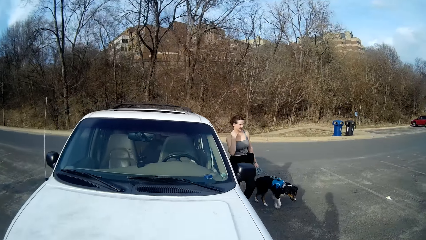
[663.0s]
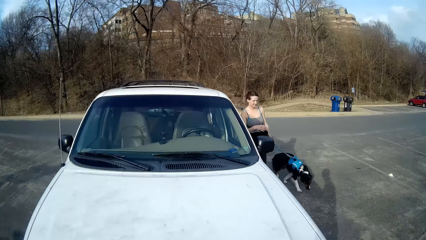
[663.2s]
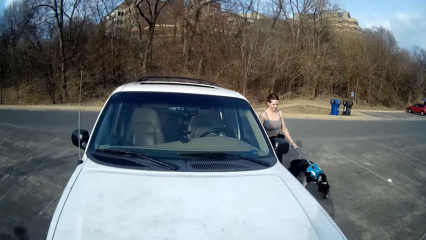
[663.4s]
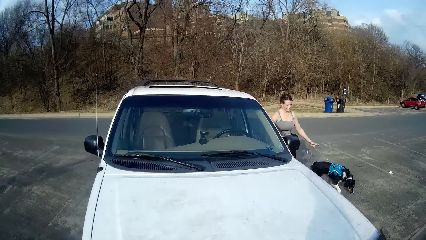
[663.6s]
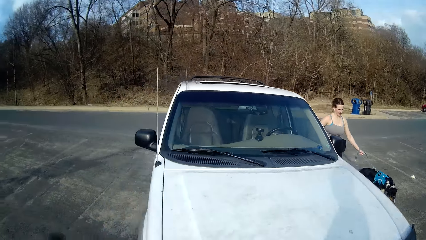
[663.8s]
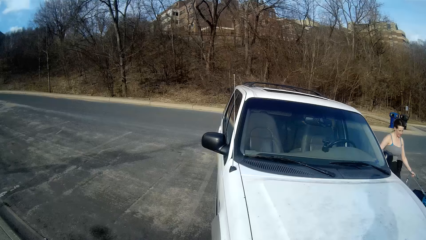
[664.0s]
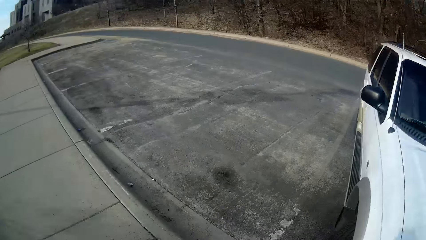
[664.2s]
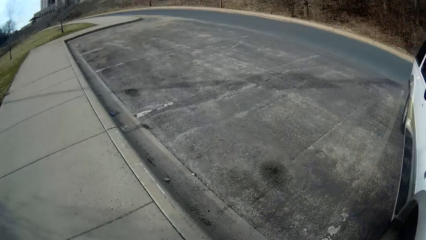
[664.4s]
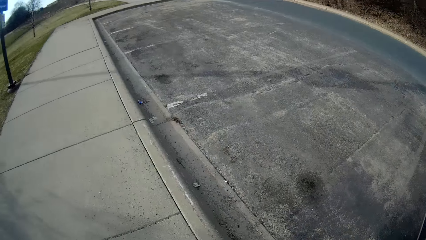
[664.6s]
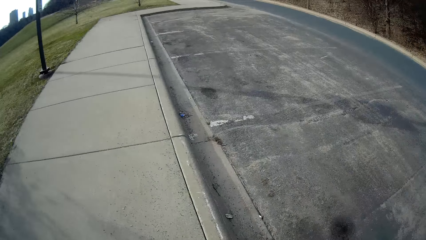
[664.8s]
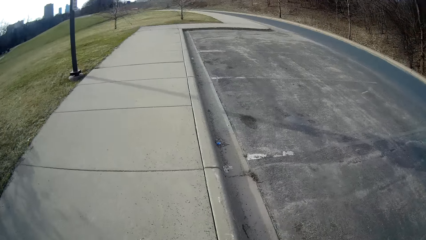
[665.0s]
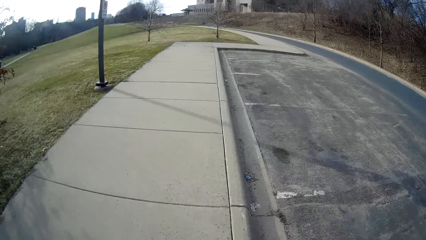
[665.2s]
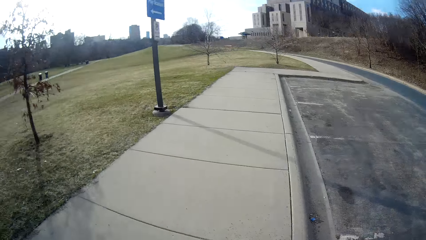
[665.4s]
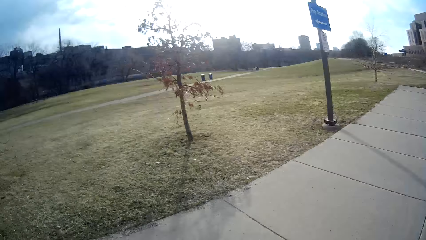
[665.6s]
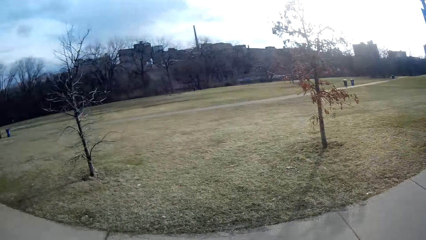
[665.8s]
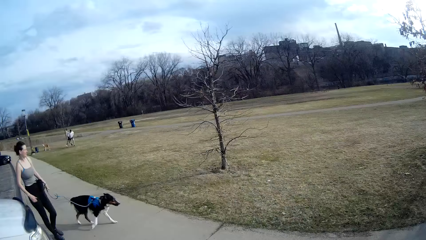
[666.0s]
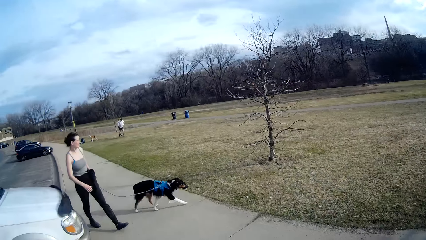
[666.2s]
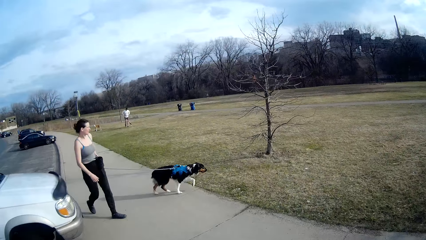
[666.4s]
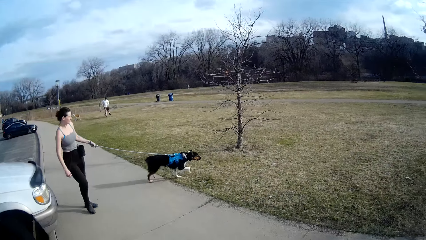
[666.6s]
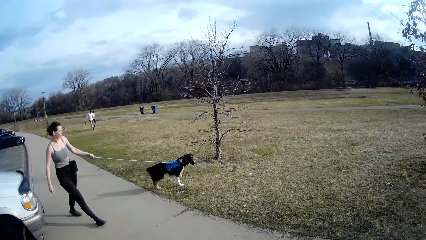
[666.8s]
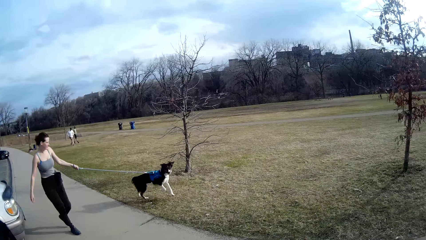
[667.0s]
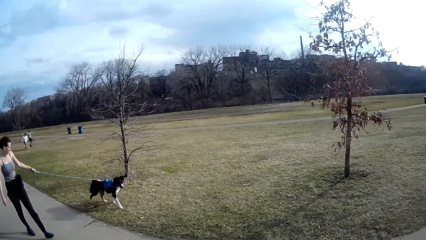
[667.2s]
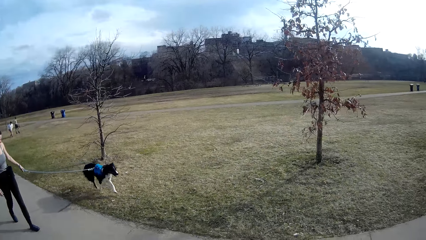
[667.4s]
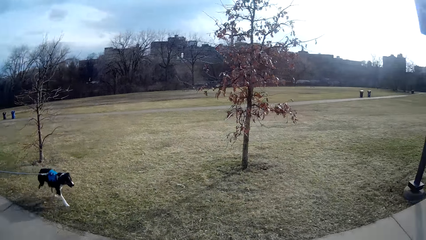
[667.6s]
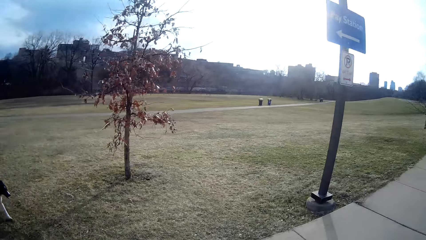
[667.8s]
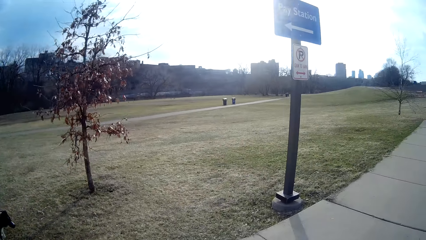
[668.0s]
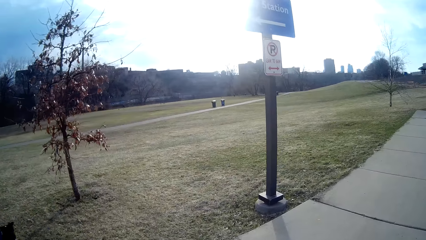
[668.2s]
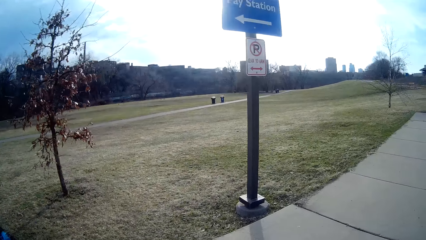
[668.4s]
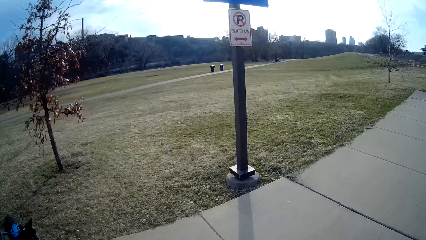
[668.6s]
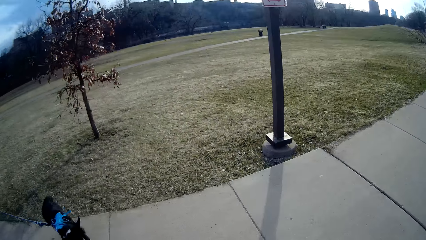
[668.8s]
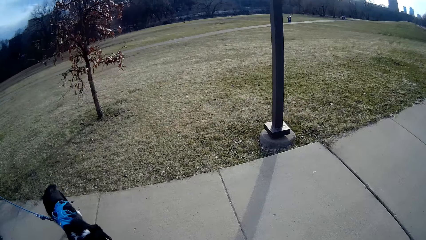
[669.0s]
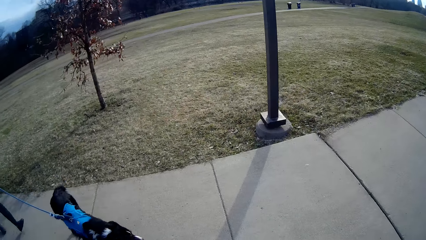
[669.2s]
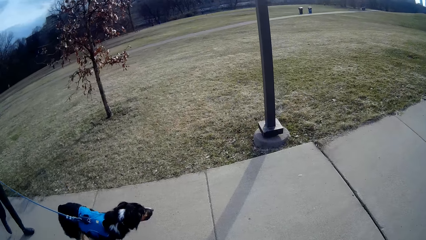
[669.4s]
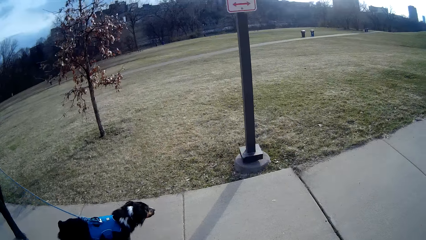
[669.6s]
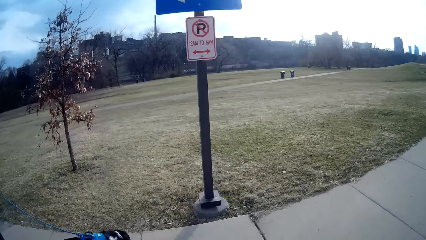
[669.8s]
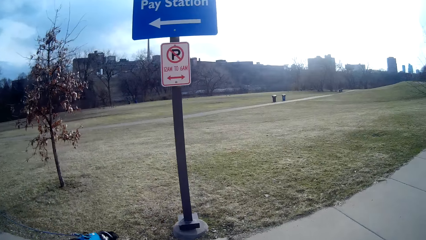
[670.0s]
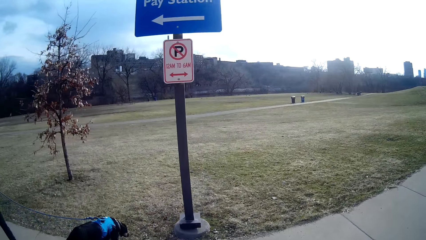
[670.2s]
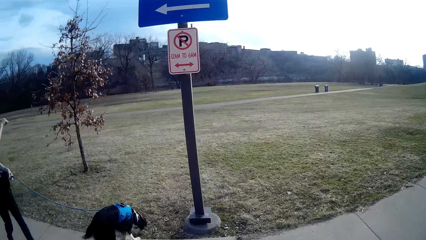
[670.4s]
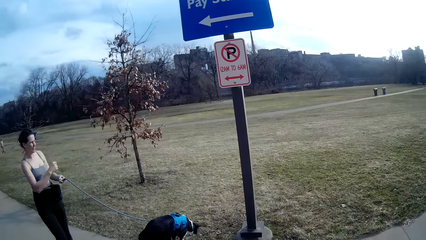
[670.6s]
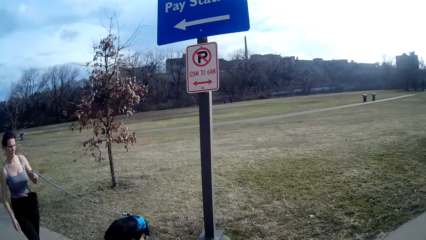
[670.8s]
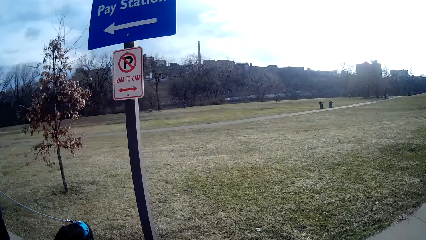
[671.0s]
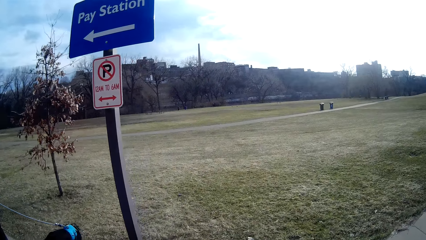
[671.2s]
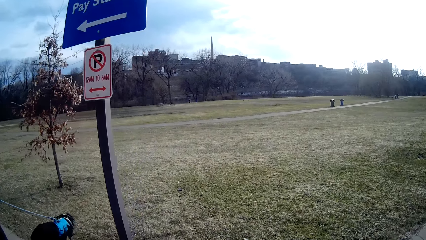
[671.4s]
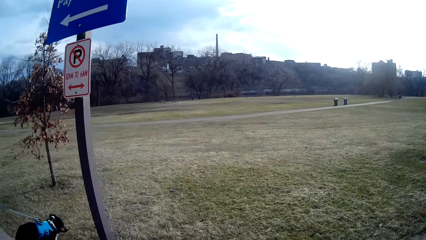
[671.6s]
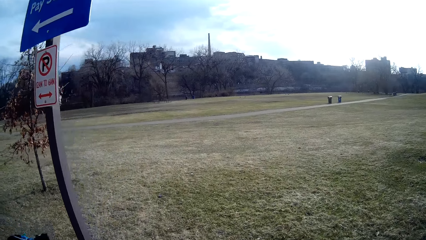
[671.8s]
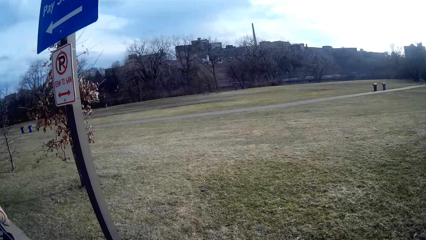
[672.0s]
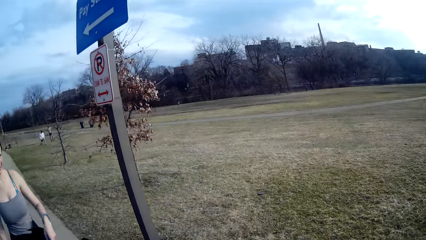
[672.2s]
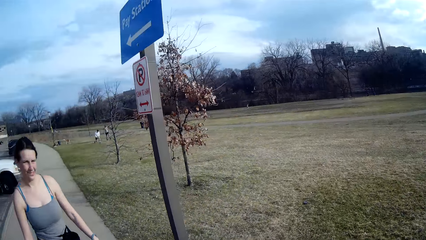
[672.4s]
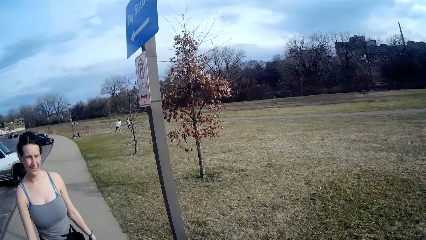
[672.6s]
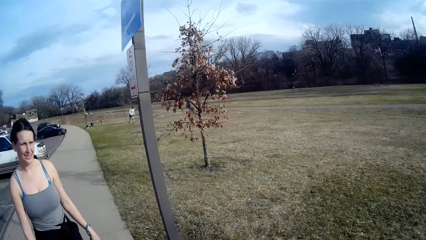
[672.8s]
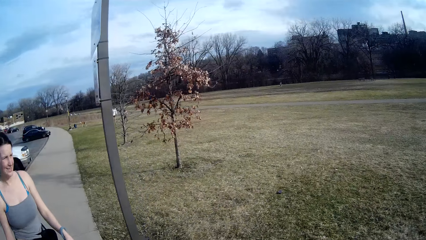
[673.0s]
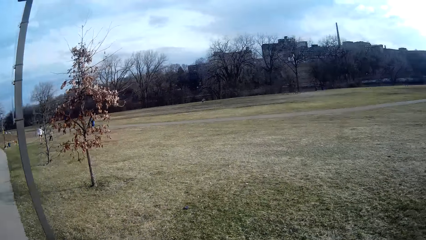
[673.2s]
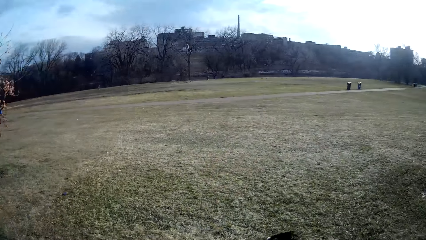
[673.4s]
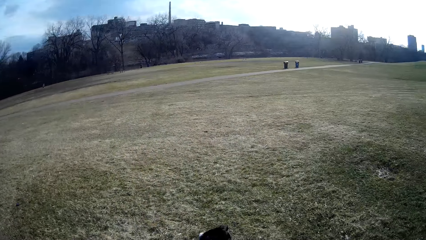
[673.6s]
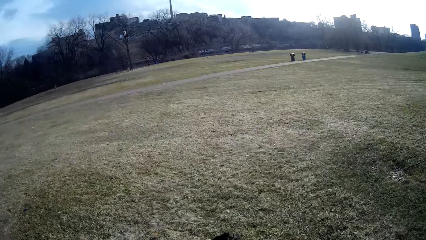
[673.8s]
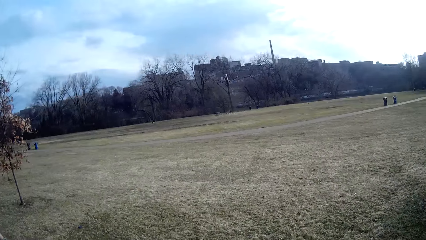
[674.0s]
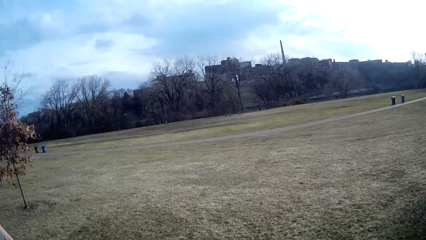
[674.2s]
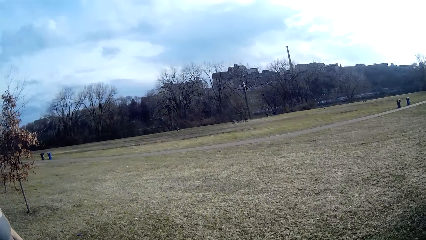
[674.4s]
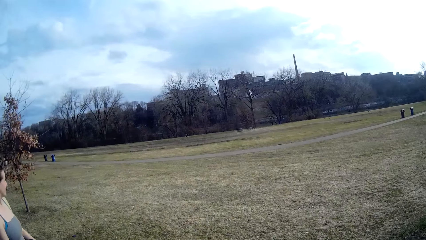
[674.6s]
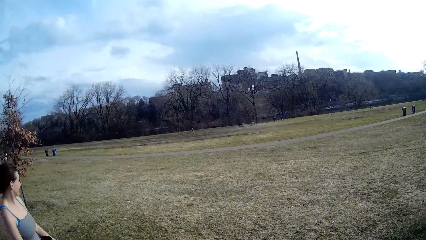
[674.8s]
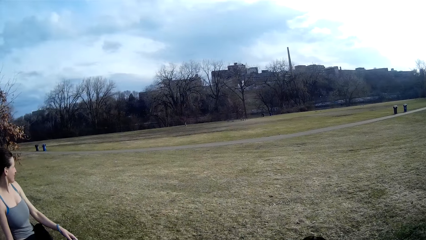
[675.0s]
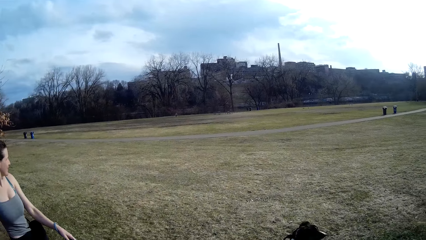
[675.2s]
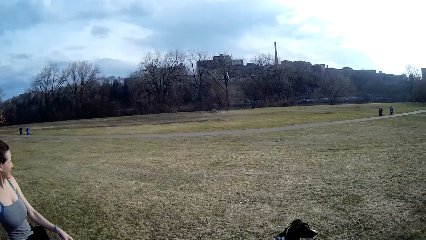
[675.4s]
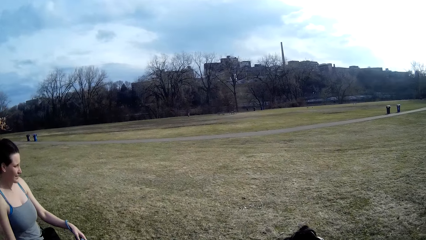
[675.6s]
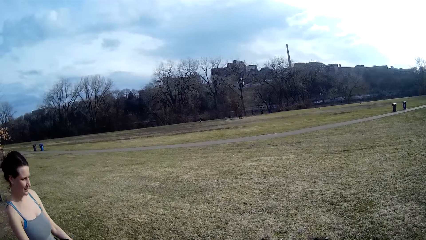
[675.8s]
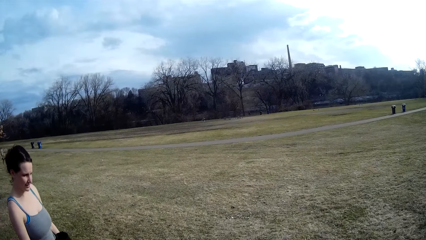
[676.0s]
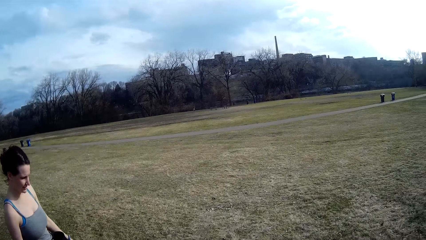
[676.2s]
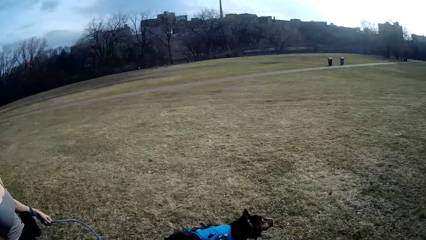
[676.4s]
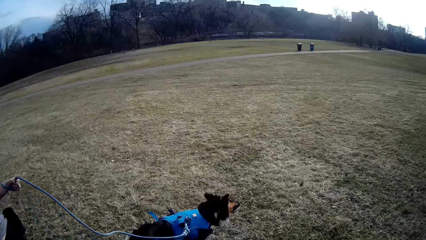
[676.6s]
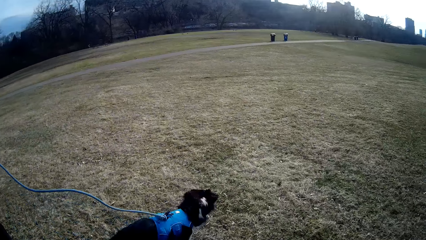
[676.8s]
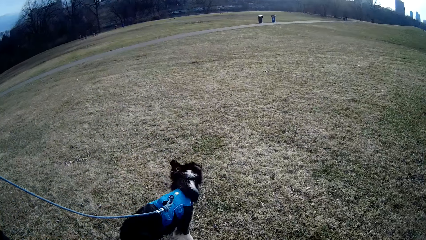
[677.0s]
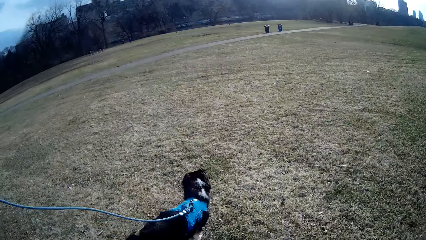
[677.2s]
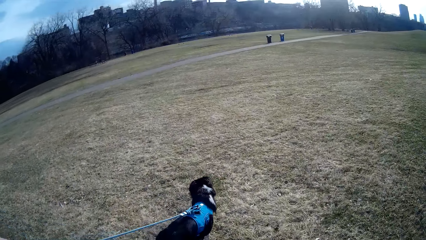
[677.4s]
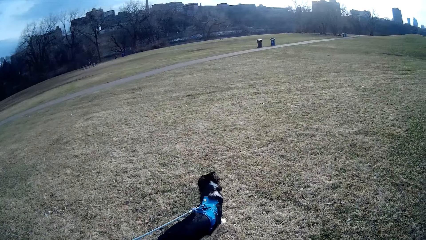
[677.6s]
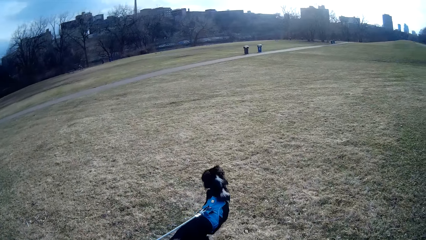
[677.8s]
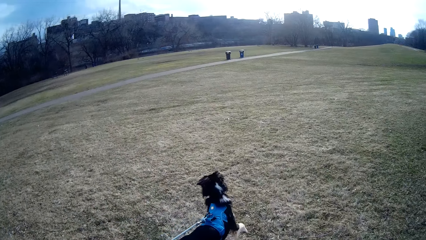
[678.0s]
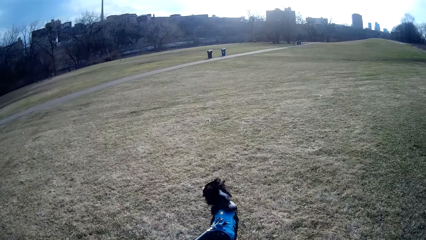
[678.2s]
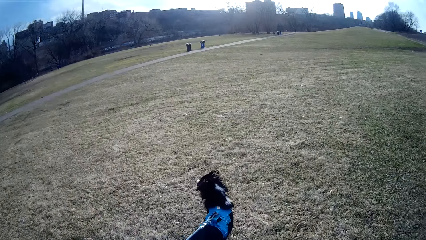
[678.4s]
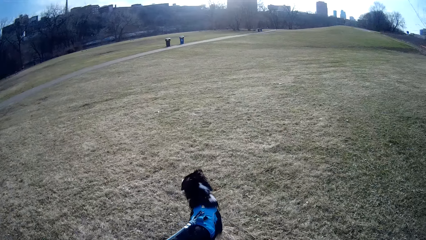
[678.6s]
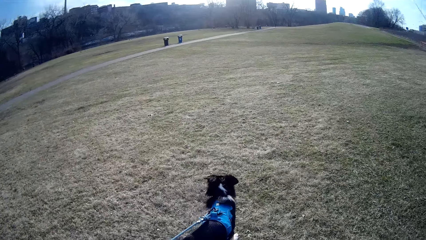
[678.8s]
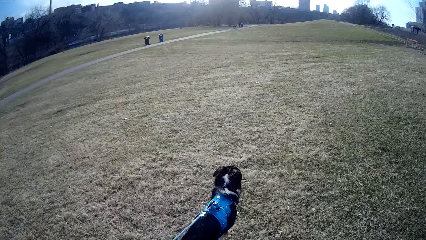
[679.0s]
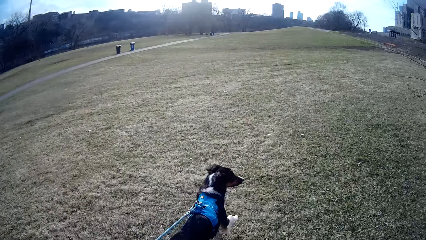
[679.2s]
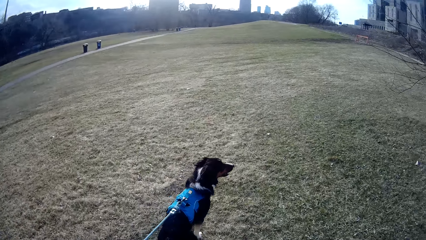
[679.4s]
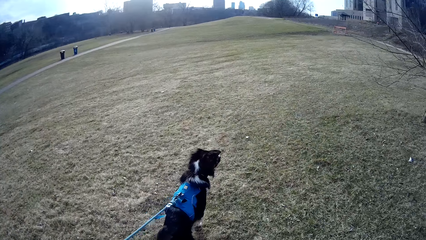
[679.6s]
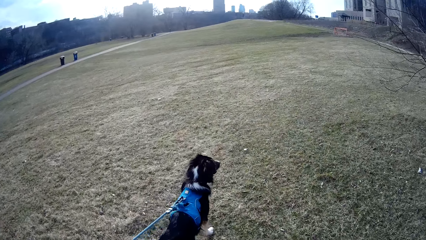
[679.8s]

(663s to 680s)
The lady walks the dog. The camera wearer walks on the road pavement. The lady walks the dog.
